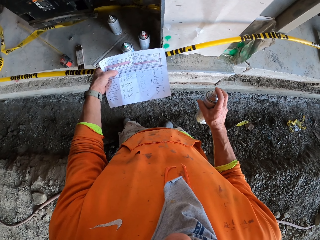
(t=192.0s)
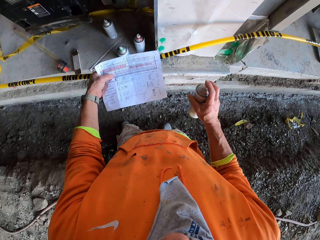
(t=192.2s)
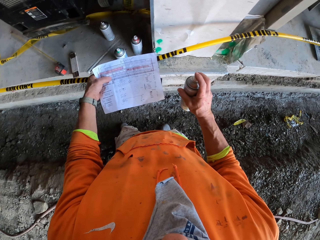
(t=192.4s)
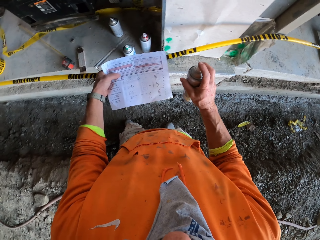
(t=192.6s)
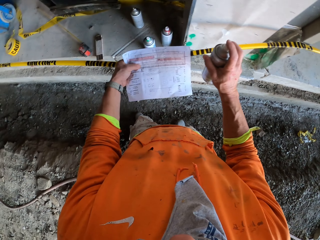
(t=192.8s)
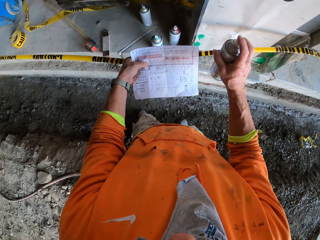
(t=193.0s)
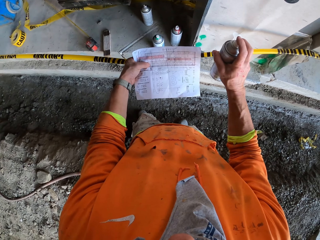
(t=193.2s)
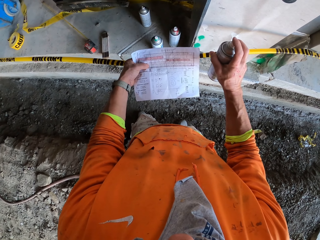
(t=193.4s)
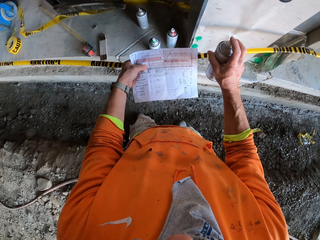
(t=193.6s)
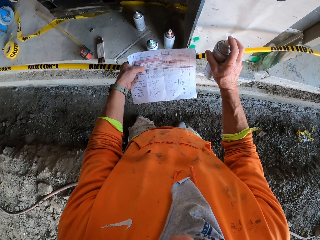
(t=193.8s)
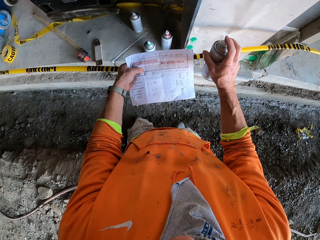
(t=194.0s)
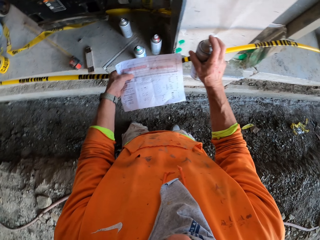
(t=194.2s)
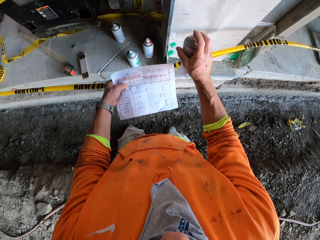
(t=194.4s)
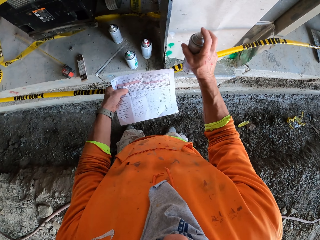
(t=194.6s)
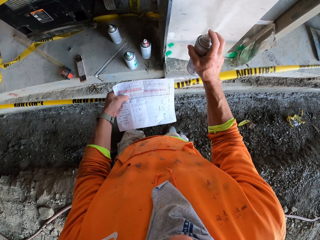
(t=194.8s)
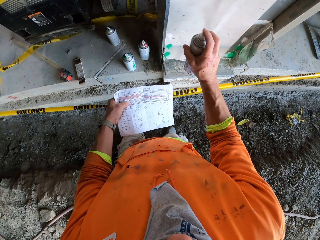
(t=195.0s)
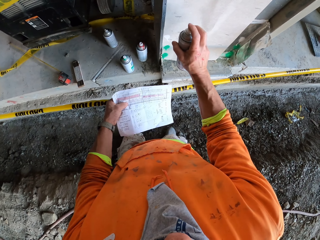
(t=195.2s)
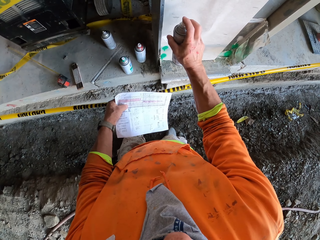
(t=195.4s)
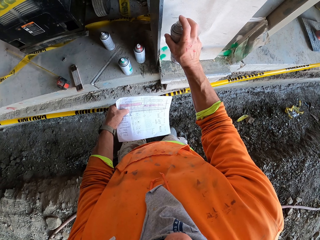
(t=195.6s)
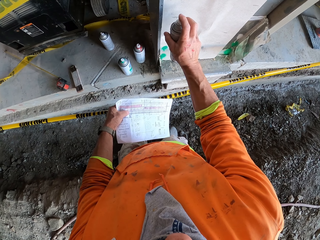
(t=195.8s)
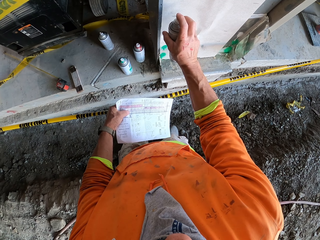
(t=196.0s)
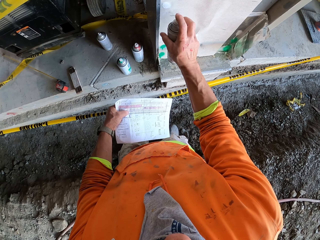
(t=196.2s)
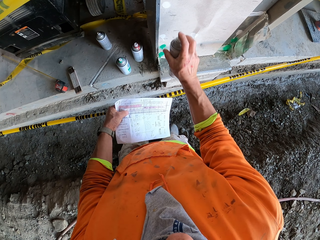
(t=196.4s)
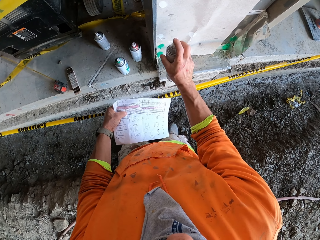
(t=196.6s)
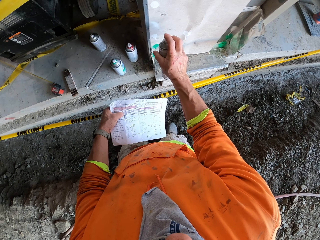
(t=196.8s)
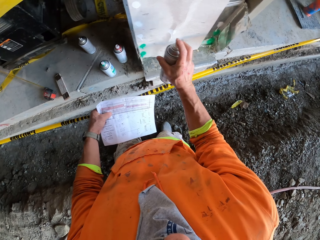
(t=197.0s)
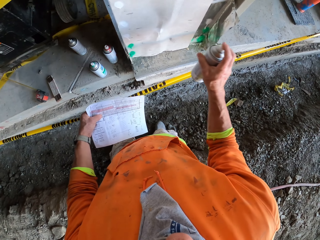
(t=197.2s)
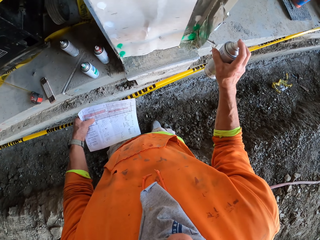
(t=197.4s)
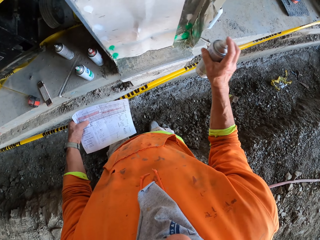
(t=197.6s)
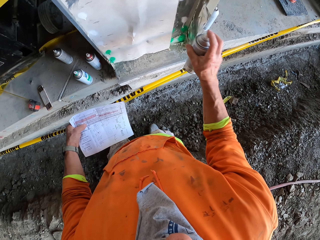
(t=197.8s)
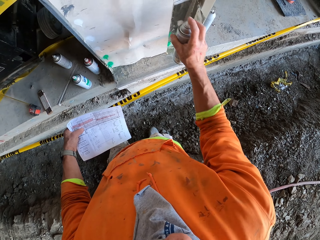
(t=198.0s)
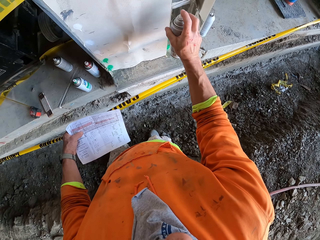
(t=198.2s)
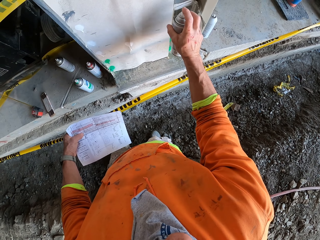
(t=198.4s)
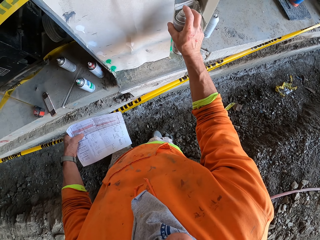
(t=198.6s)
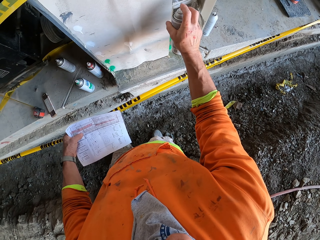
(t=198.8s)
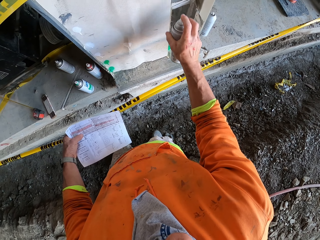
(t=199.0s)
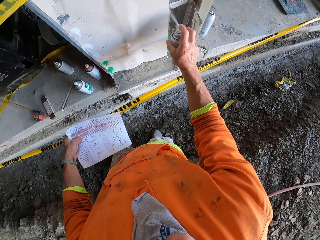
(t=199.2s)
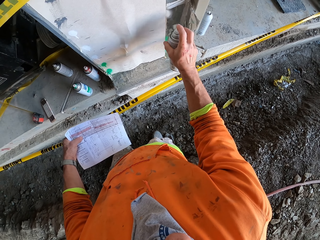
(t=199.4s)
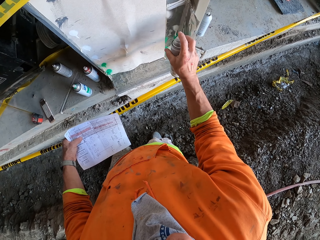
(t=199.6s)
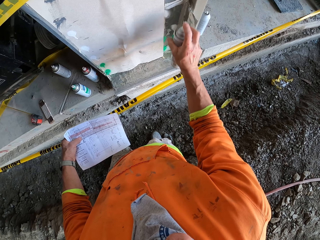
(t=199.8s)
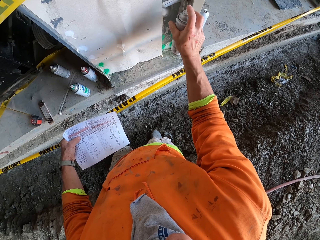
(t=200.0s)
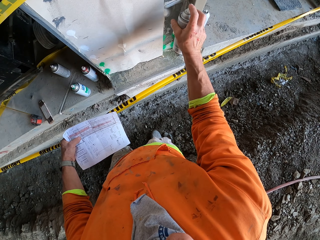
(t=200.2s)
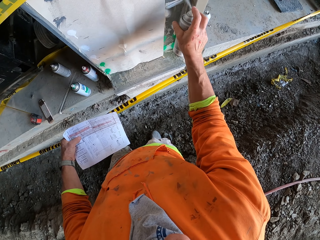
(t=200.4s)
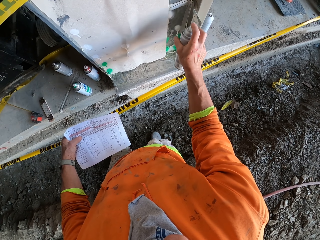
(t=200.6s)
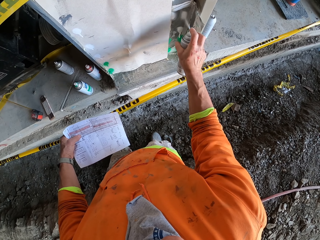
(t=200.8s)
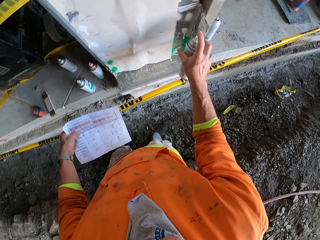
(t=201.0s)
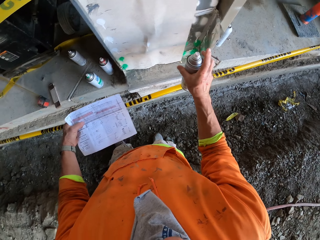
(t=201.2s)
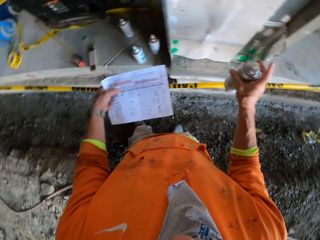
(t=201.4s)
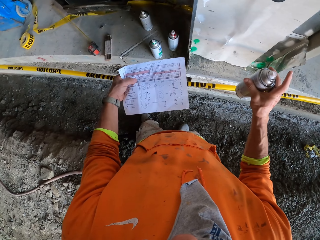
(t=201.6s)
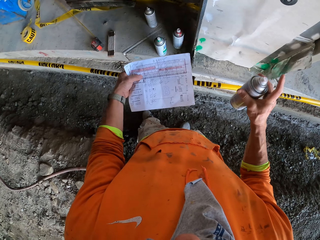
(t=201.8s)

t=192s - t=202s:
The camera wearer moves the construction barrier and sprays the wall.

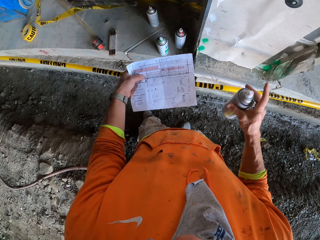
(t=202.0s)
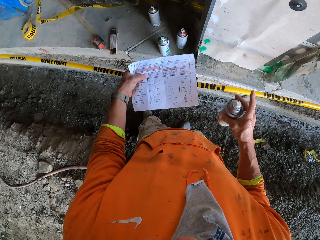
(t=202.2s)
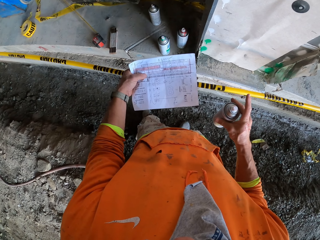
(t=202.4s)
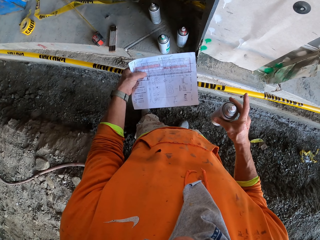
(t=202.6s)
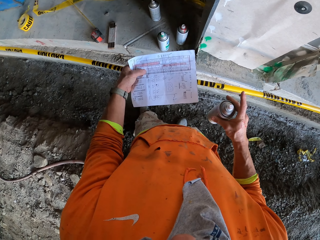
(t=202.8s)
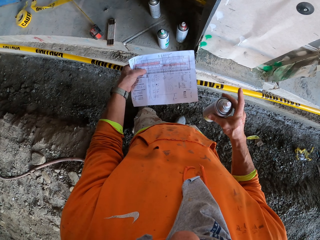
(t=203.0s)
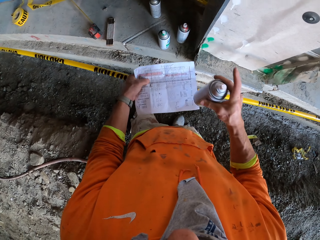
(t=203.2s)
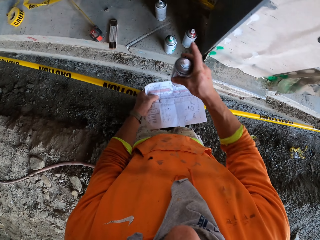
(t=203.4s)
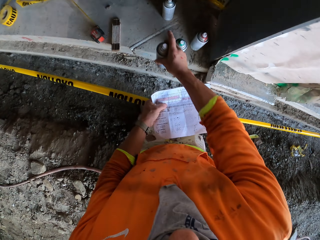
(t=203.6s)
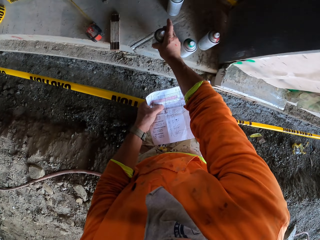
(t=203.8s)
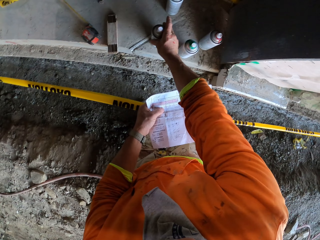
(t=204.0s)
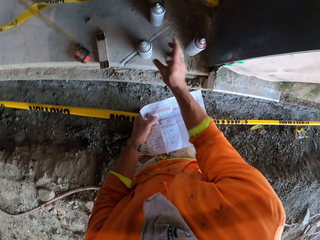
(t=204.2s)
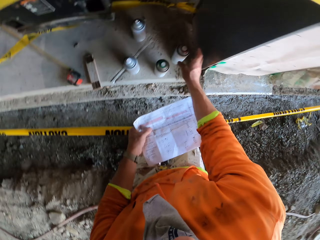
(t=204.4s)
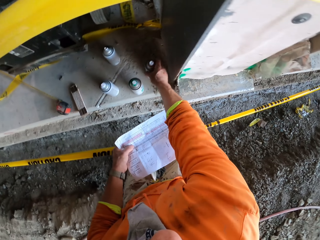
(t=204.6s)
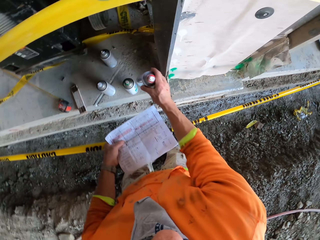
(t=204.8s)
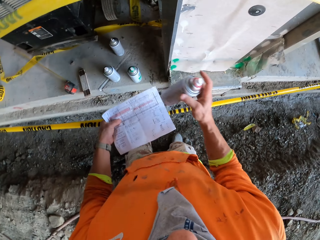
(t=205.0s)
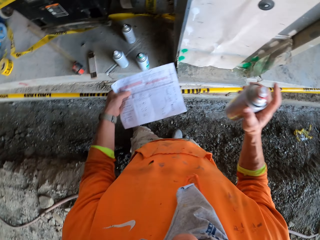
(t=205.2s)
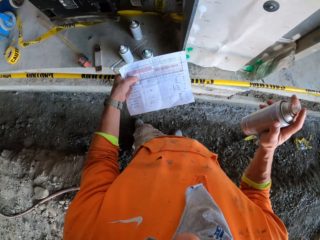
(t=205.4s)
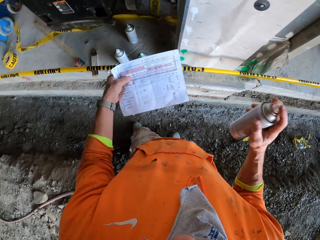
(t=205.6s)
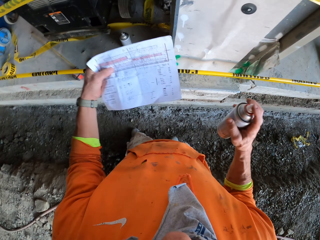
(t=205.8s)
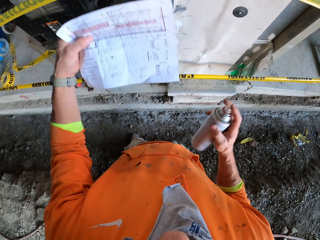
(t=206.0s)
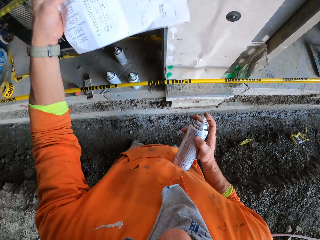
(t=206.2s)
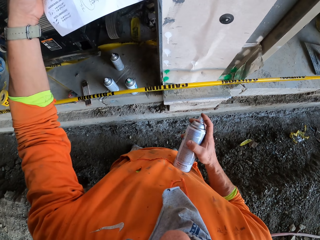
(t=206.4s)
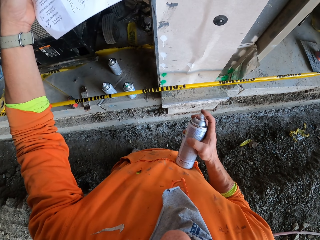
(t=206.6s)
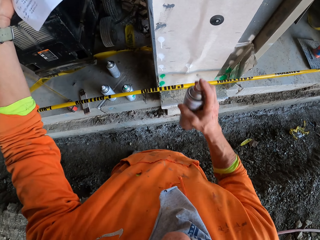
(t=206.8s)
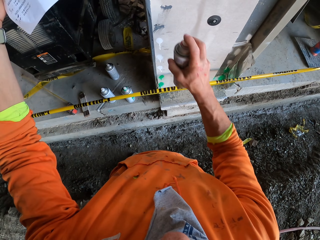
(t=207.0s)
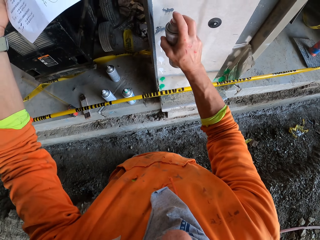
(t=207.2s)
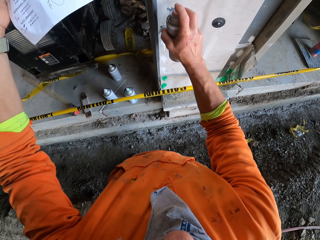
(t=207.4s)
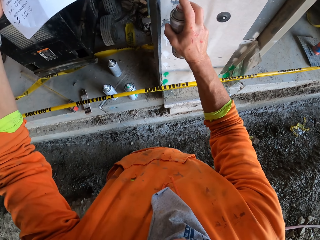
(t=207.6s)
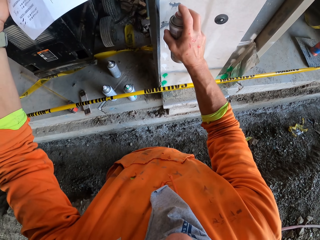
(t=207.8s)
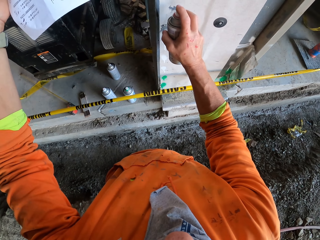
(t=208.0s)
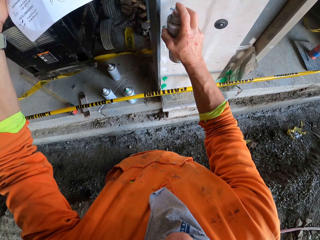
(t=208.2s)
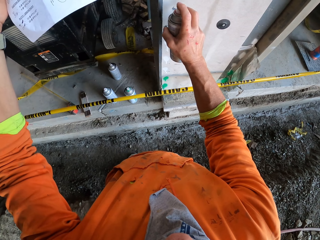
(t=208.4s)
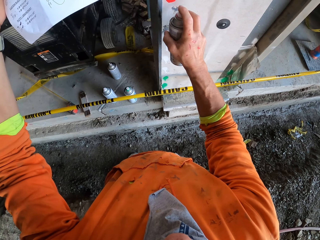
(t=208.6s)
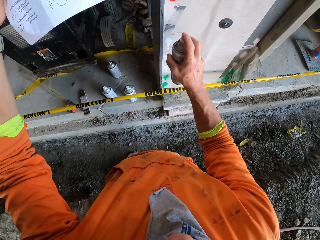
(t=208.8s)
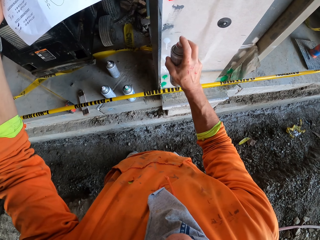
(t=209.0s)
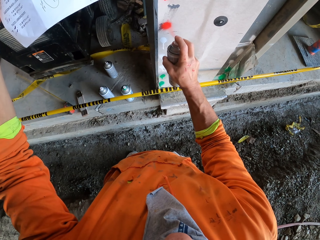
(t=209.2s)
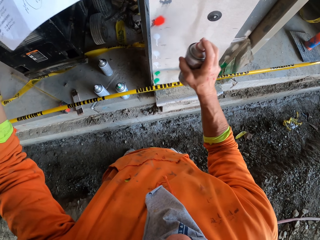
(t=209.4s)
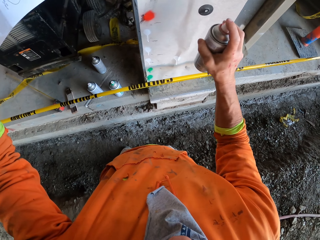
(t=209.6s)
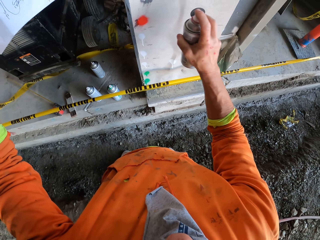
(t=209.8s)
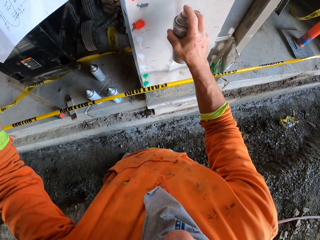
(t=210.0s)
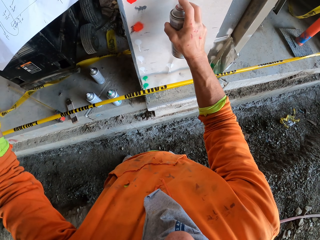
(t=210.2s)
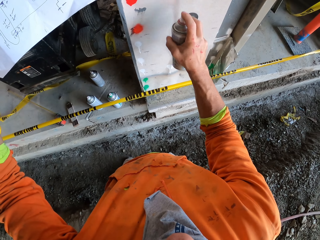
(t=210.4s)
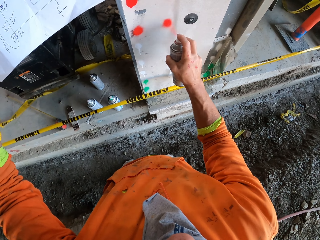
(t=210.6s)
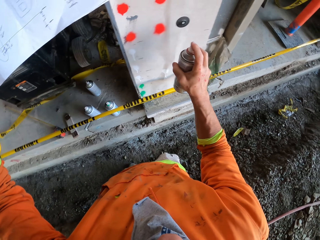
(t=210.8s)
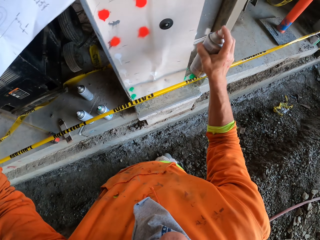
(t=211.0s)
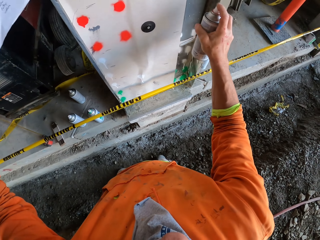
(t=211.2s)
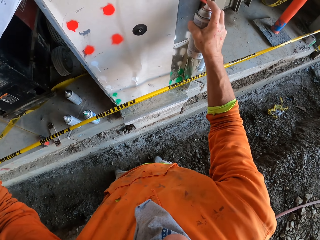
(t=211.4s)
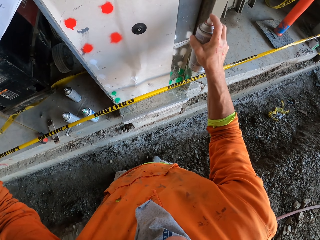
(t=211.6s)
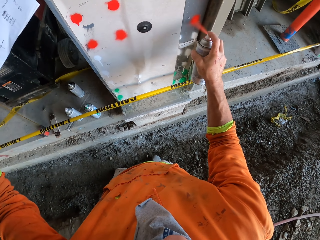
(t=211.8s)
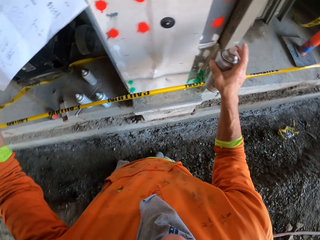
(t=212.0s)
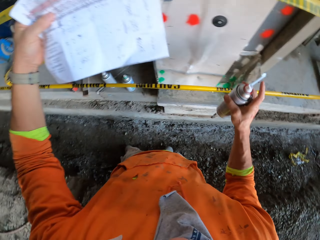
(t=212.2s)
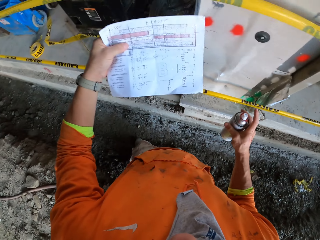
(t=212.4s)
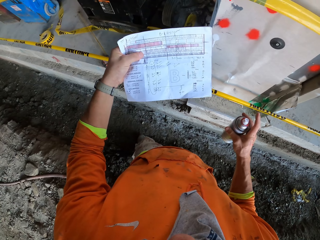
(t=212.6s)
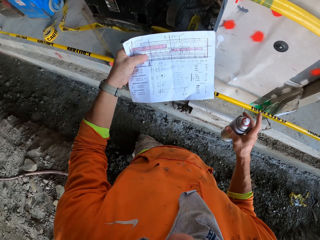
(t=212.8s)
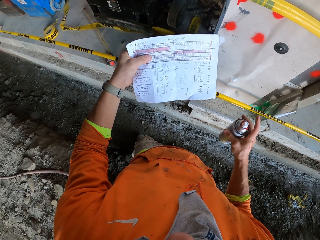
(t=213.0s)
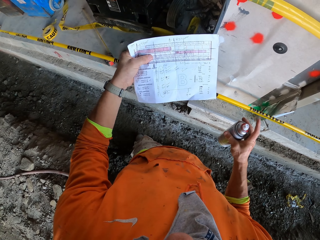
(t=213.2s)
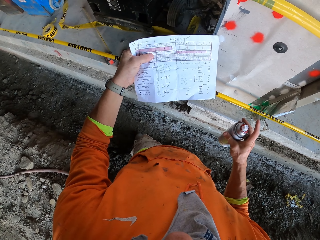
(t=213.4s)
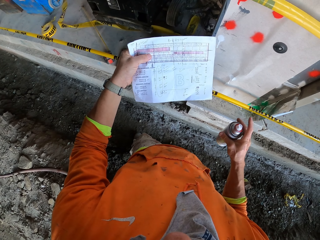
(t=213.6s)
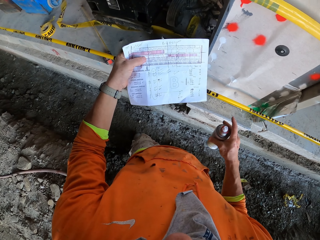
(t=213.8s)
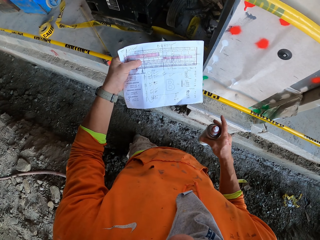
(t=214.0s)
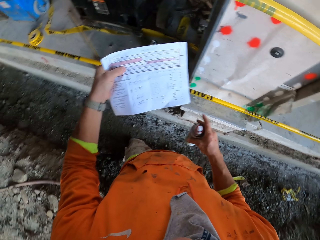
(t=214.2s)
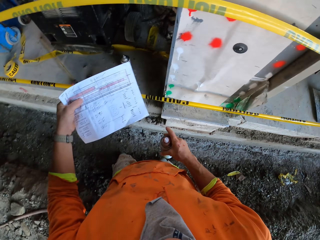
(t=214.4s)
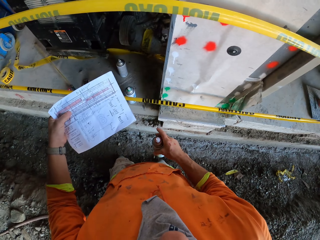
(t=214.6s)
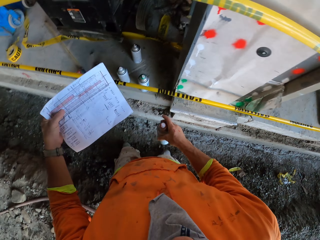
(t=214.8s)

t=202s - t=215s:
The camera wearer looks at the paper. They put the spray on the floor, pick up a red paint bottle, and lift the paper. They spray the wall. They read the paper.
